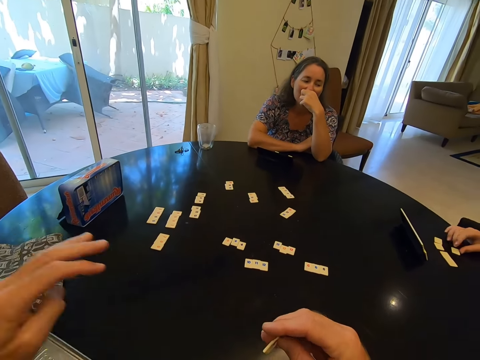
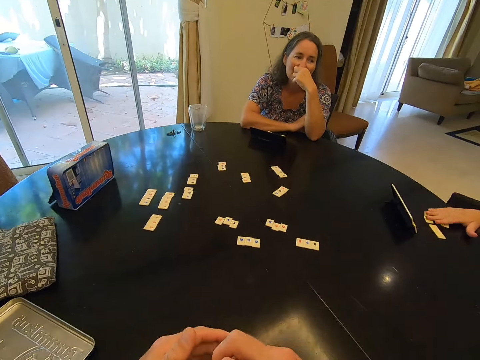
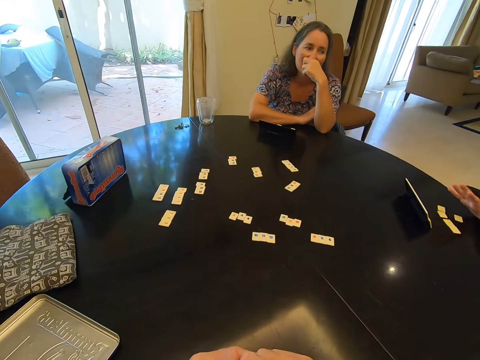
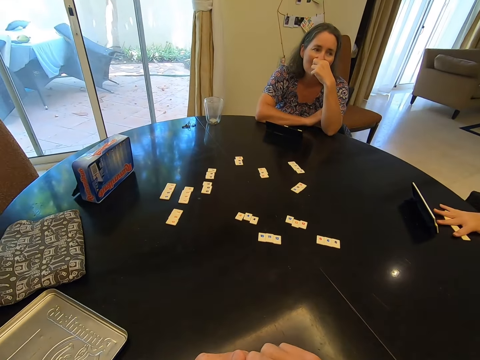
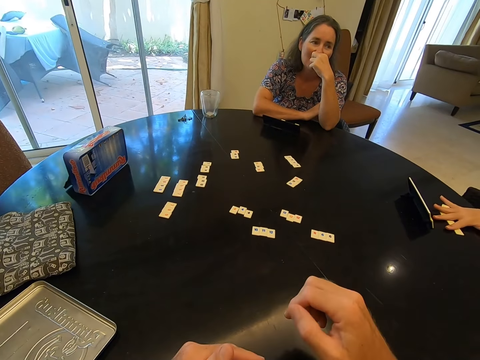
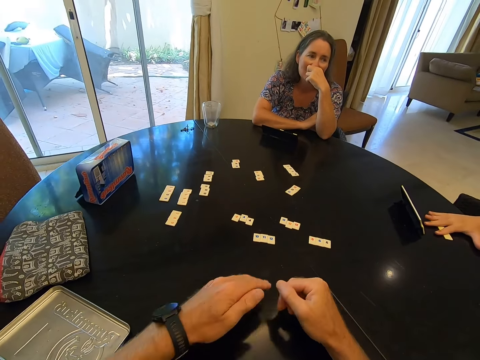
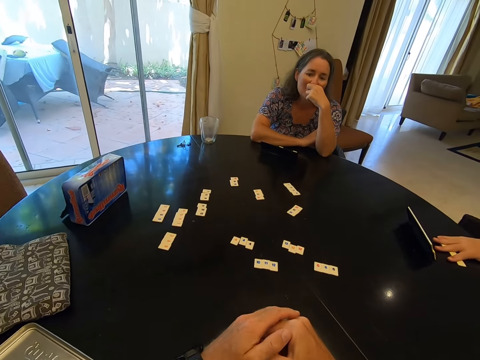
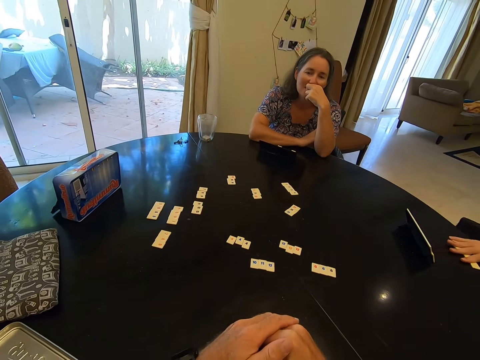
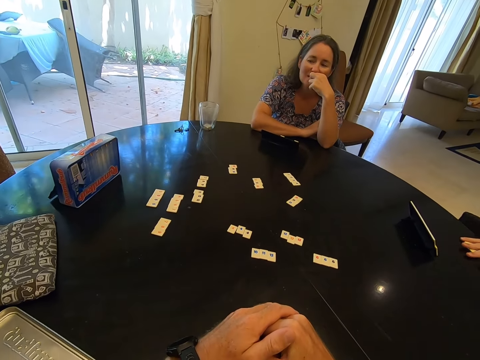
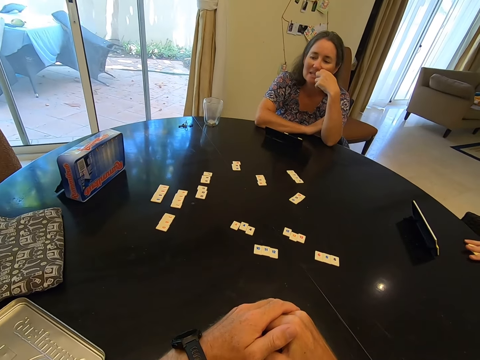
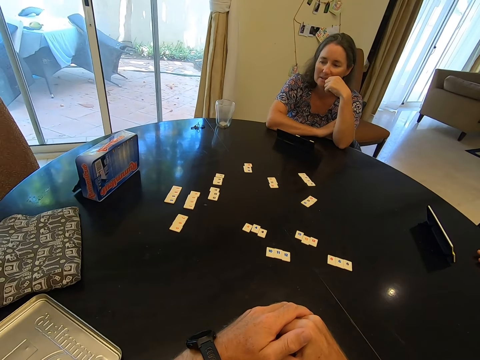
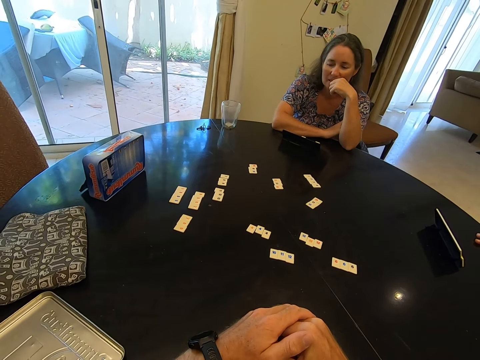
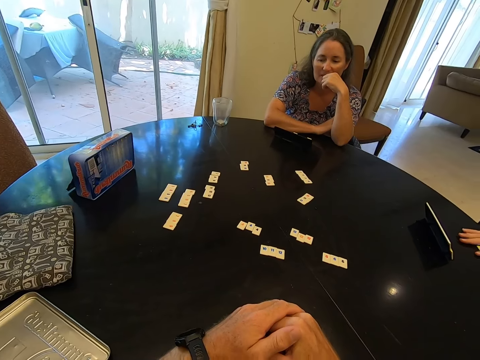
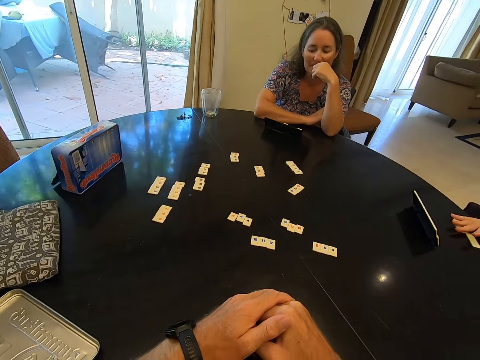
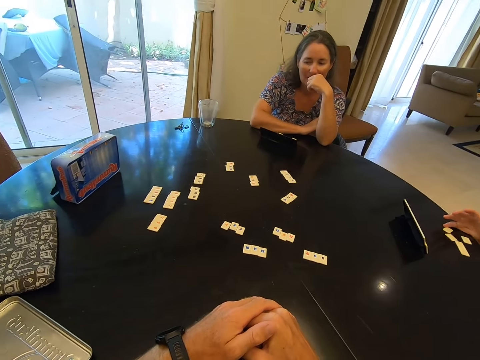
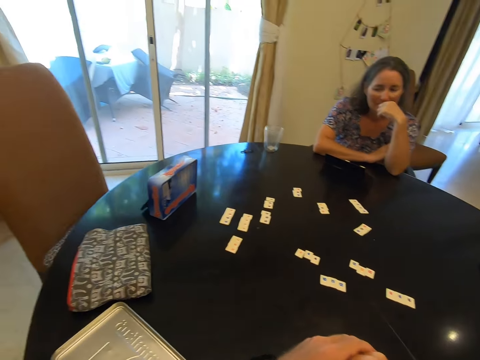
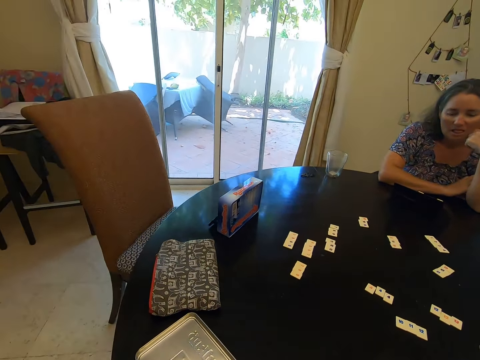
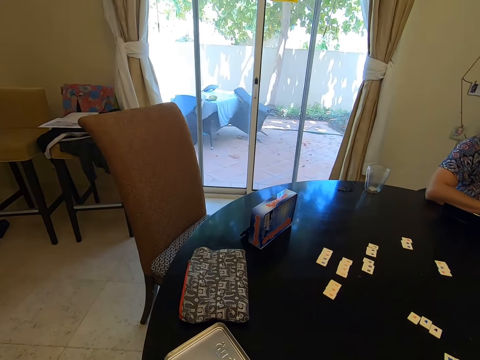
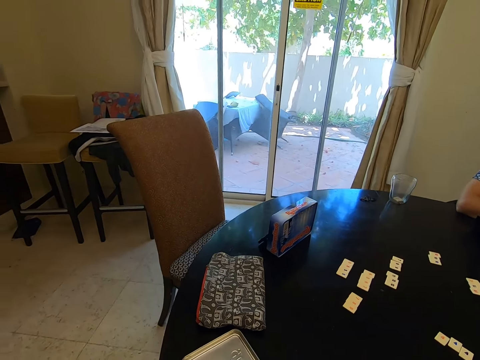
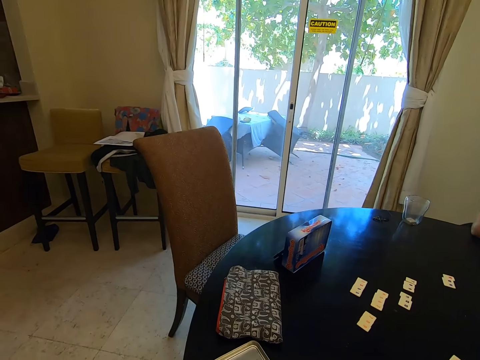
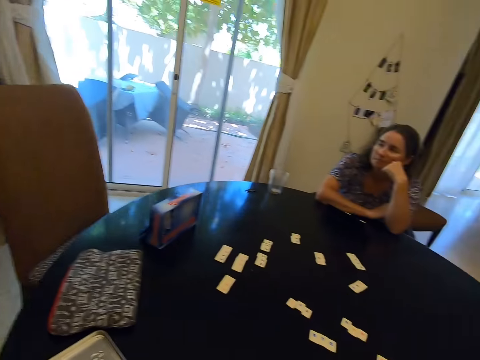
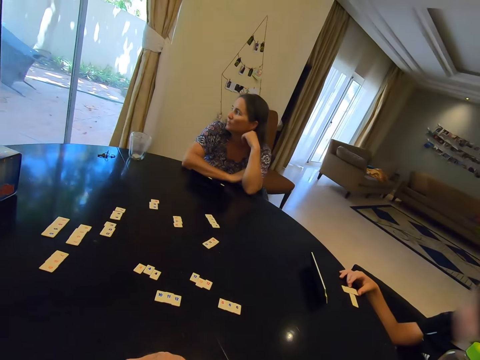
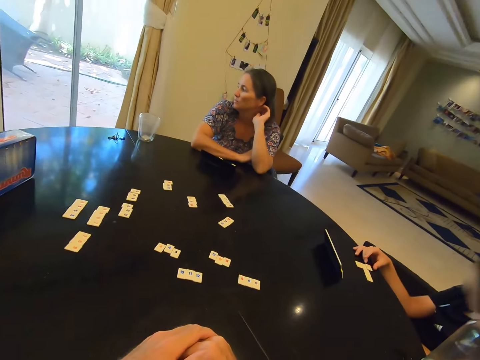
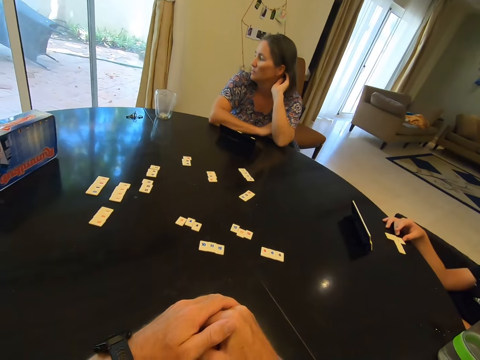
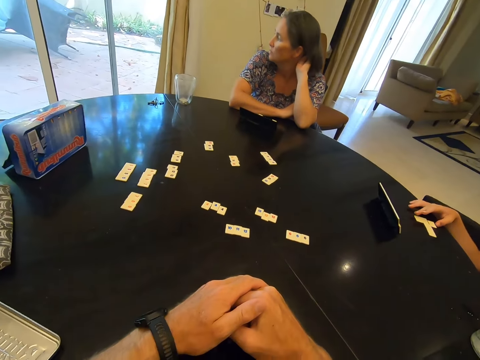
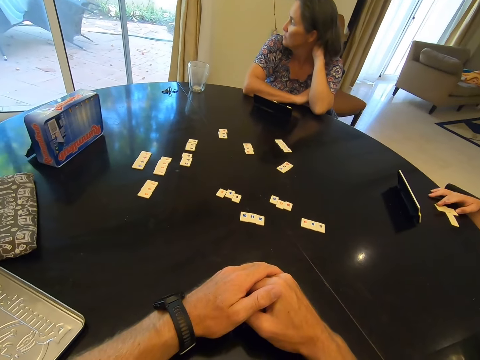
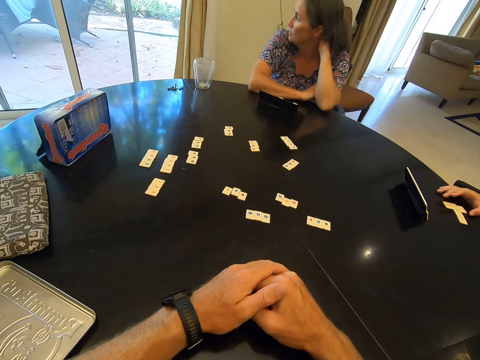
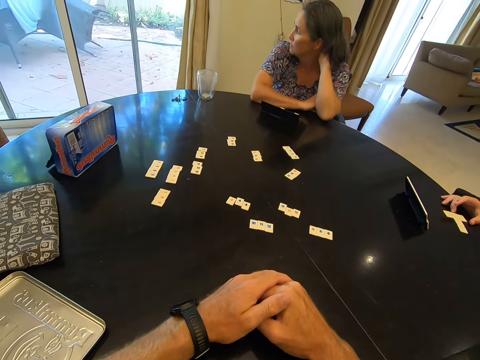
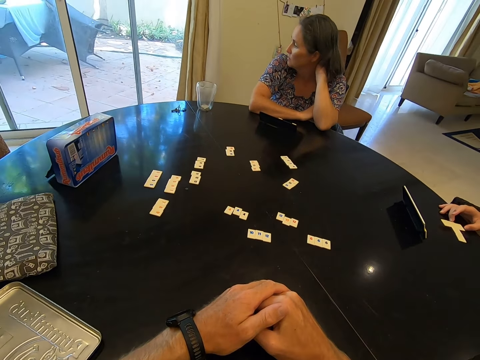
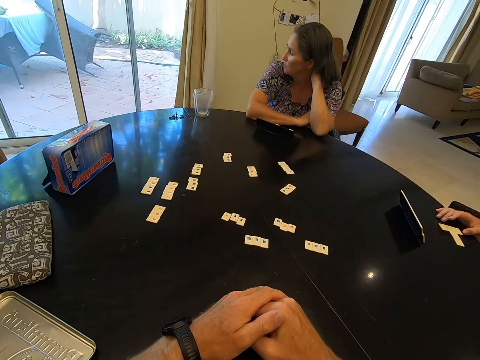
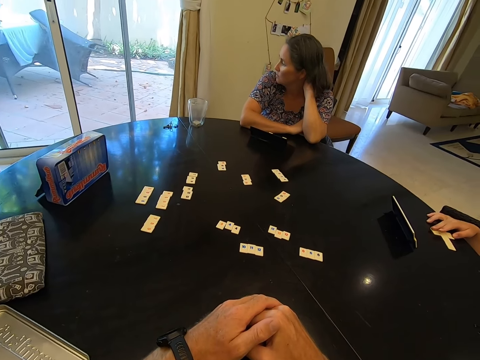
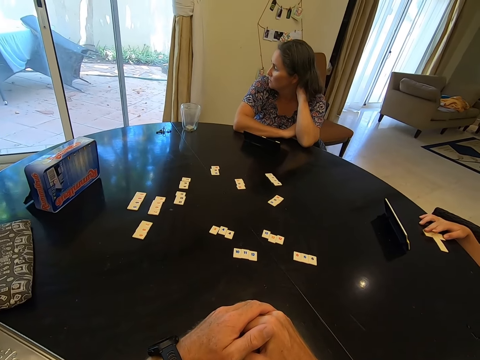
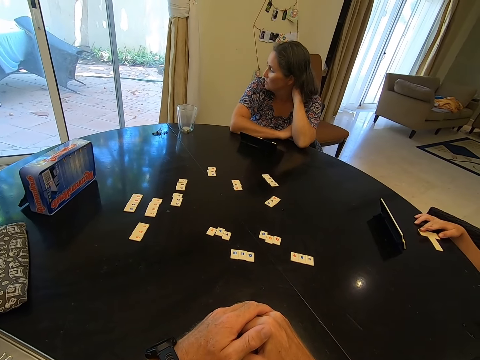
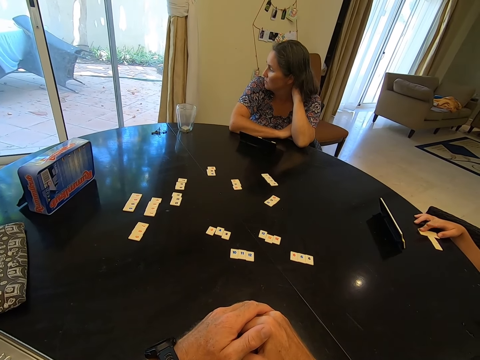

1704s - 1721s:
The camera wearer places the purse on the table. A child places the scrabble tile on the table and adjusts the scrabble tile. The child touches his number tiles with his palms on the table. A person stares at the child. The camera wearer puts his hands on the table. He looks at the person. He looks away from the room to outside. He looks back to the person. The child adjusts the scrabble tile.

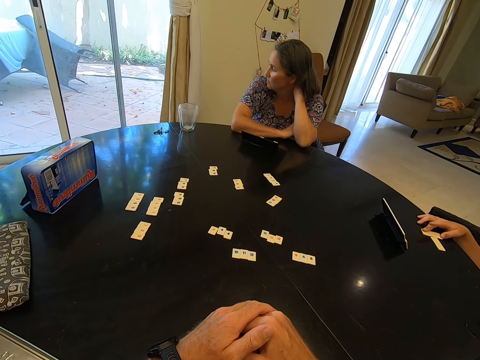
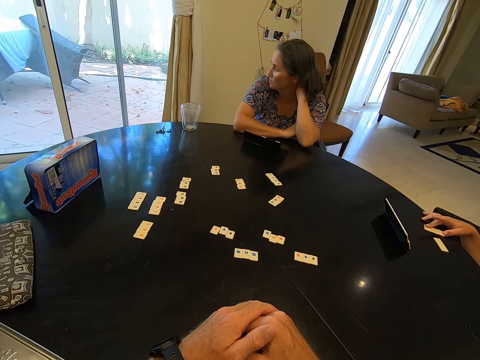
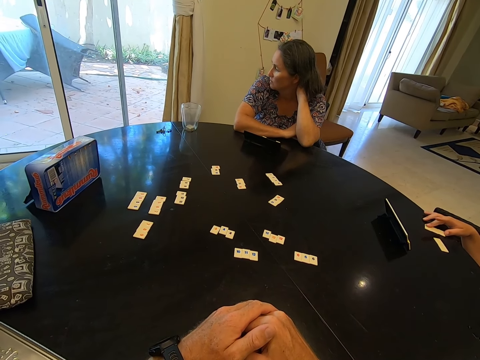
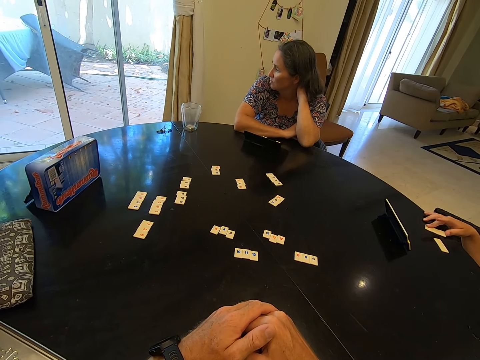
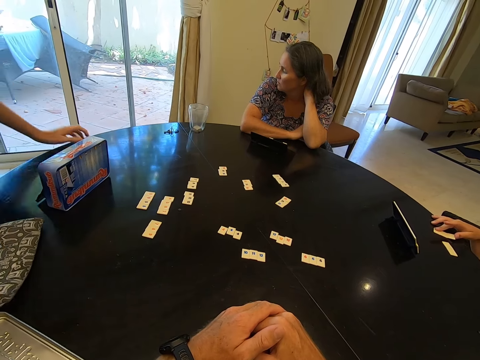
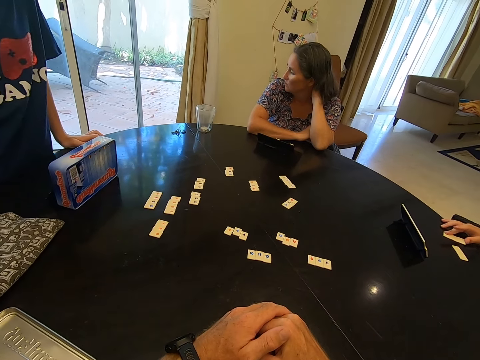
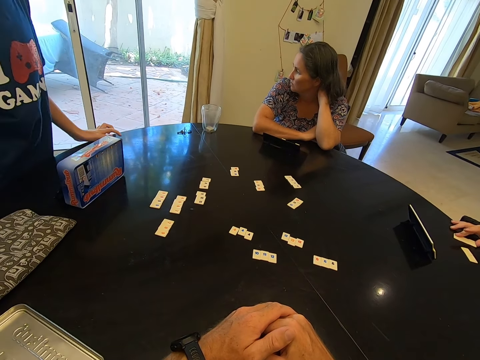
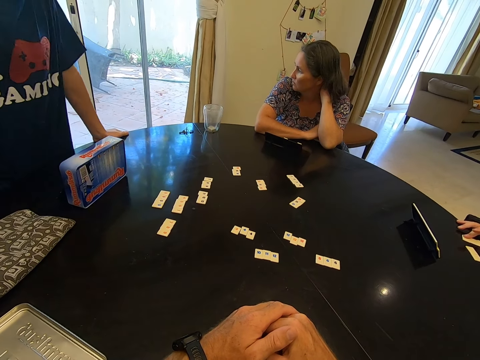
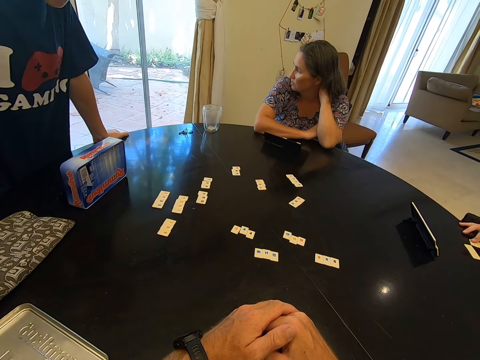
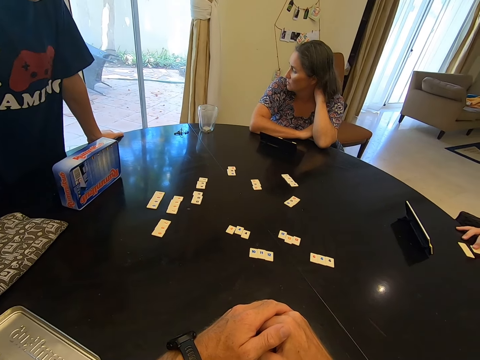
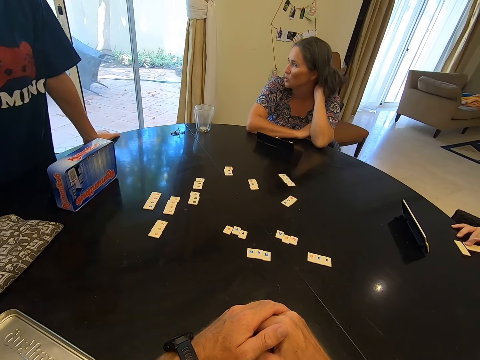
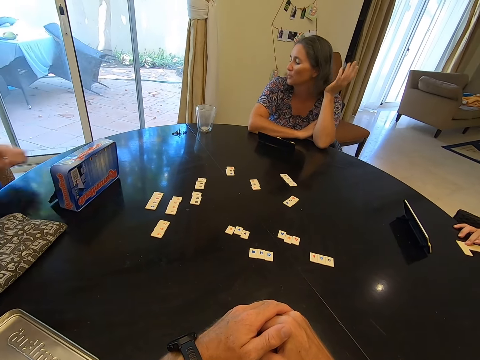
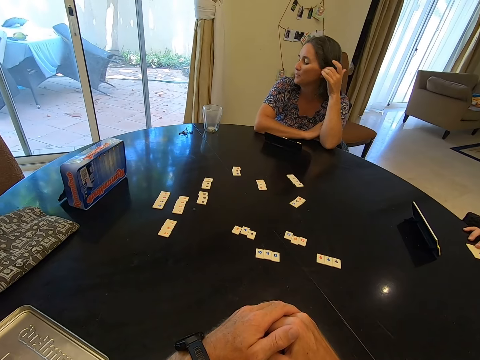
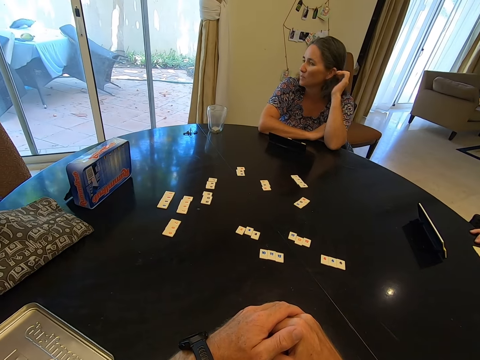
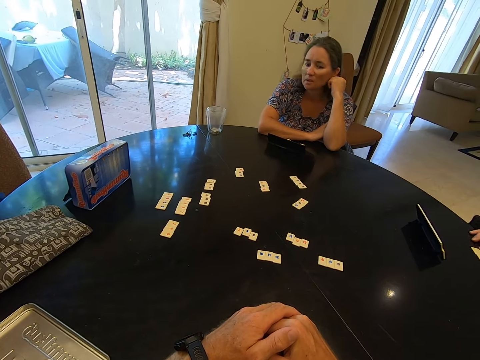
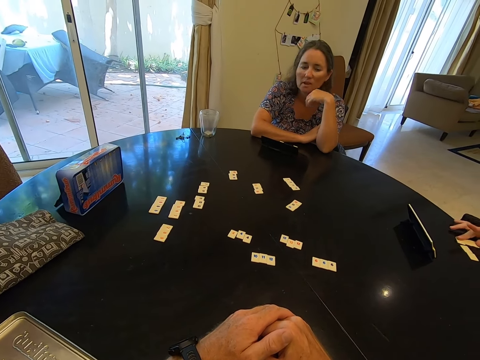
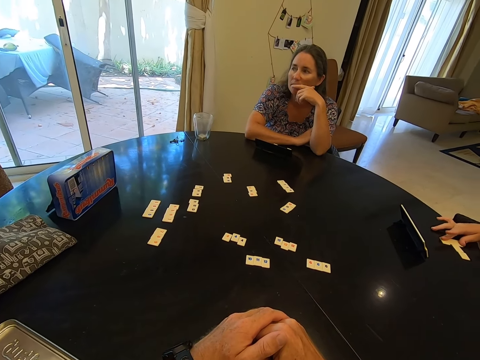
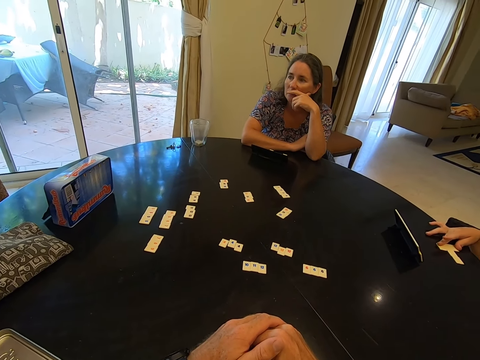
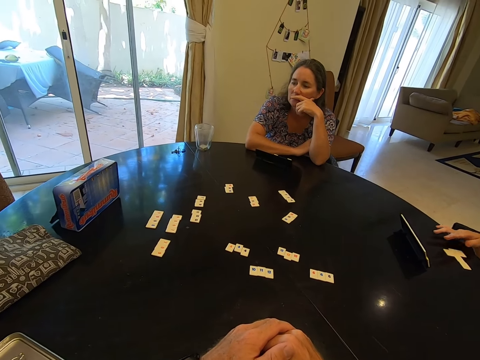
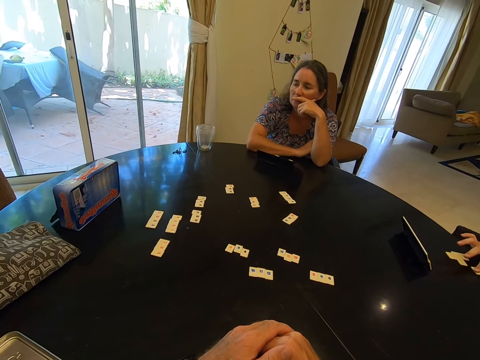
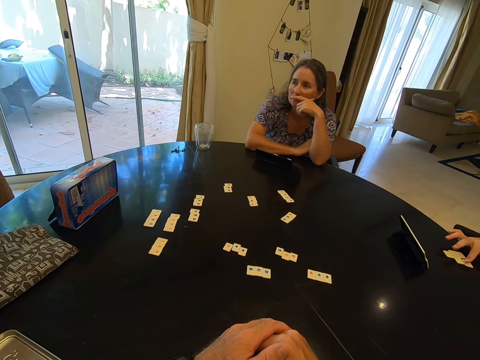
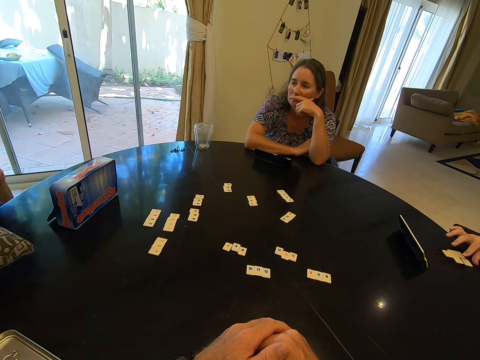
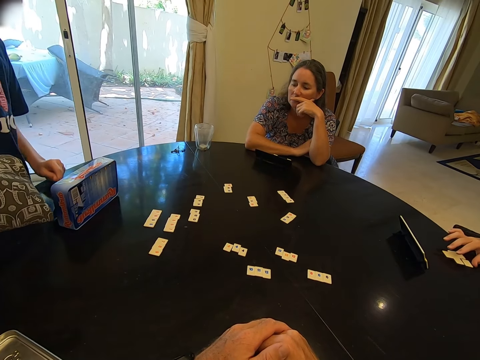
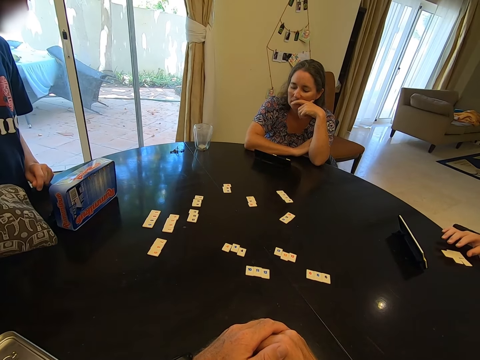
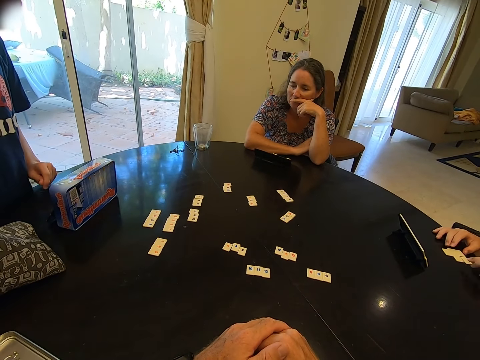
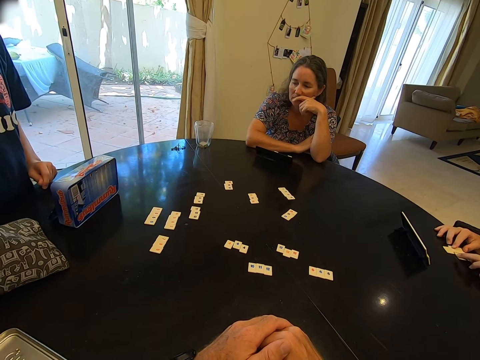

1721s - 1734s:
A person stands by a table and moves away from the table. Another person touches her hair. A third person touches his number tiles. A child picks up the purse. The first person moves back to the table. The child places the purse on the table.
